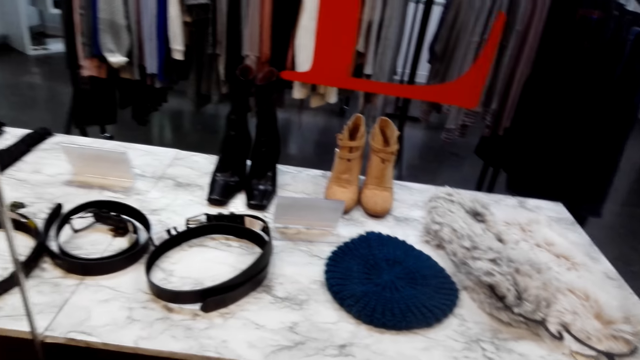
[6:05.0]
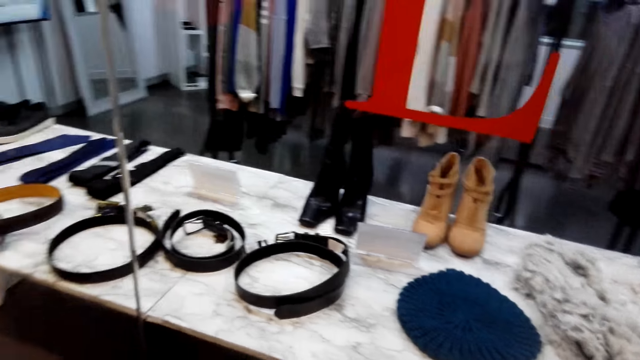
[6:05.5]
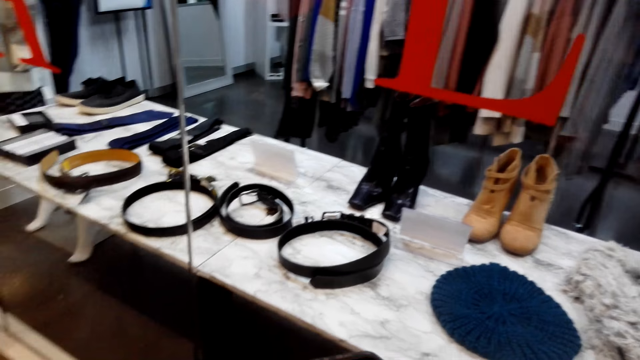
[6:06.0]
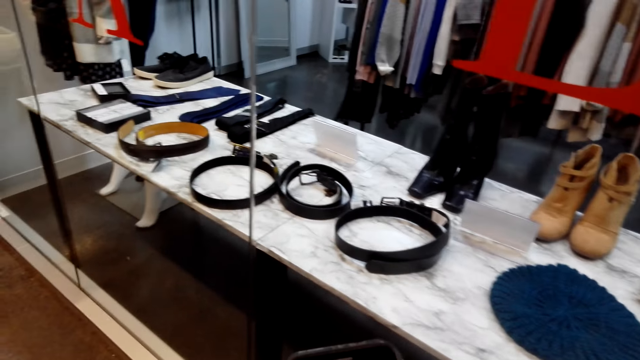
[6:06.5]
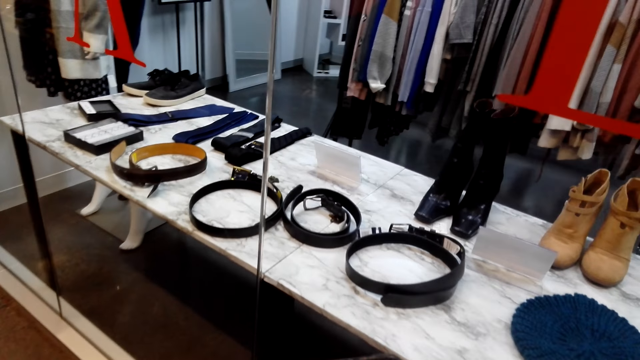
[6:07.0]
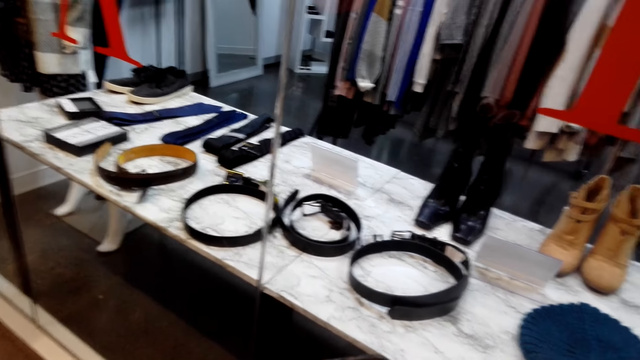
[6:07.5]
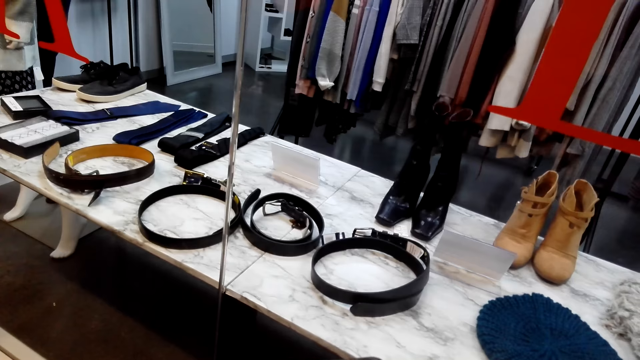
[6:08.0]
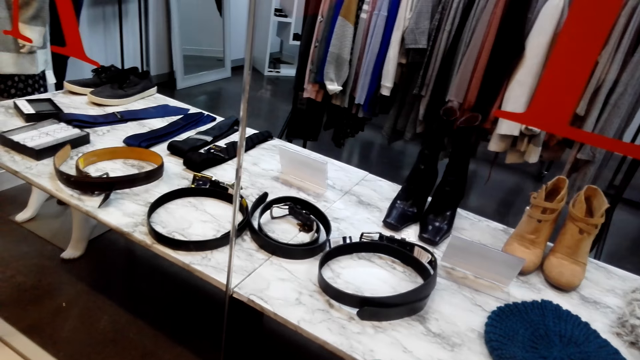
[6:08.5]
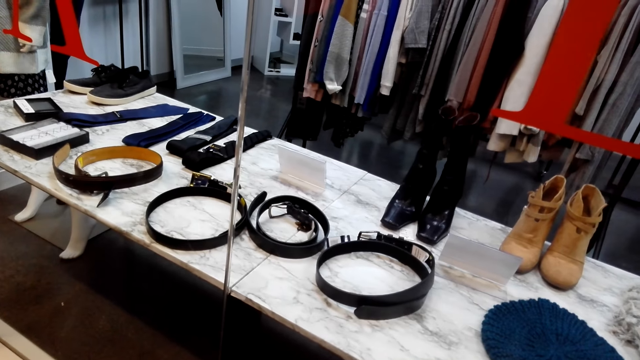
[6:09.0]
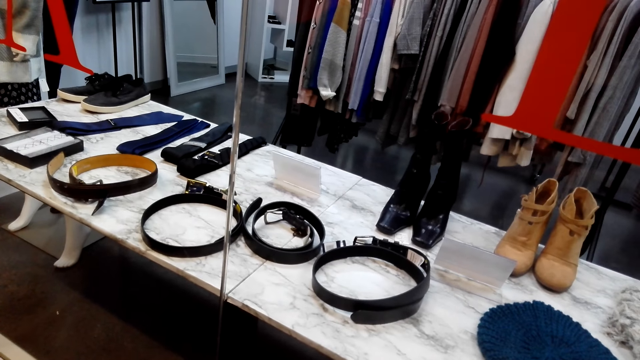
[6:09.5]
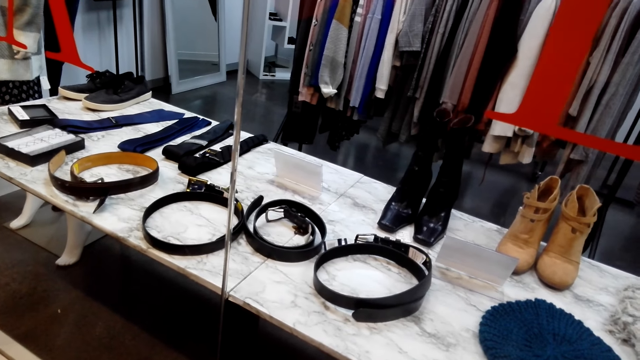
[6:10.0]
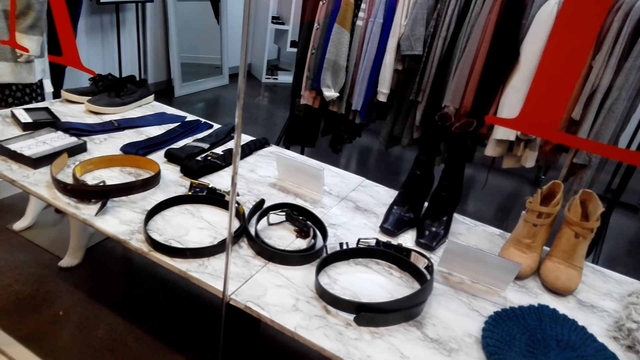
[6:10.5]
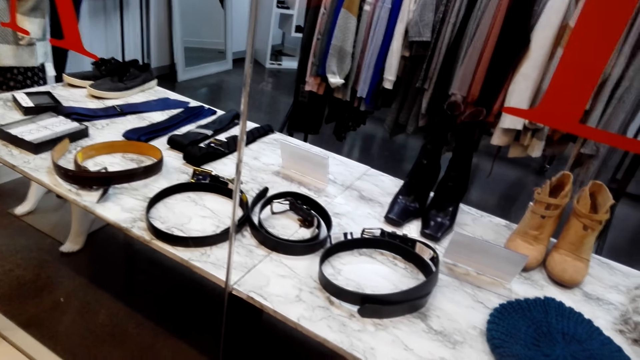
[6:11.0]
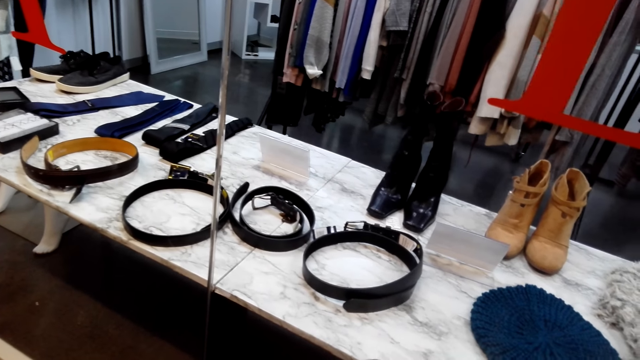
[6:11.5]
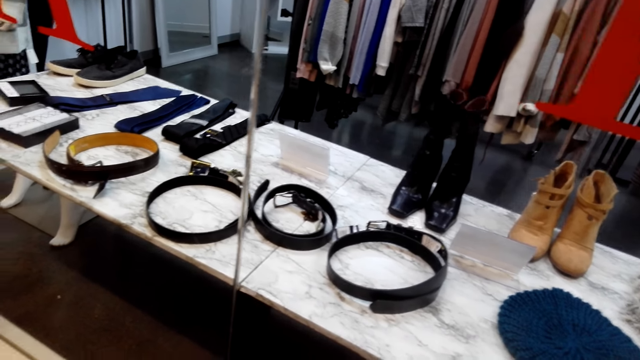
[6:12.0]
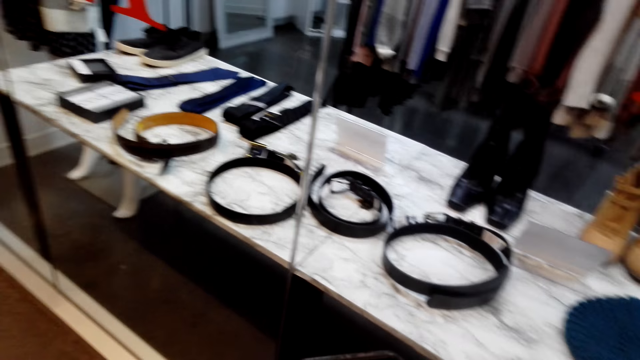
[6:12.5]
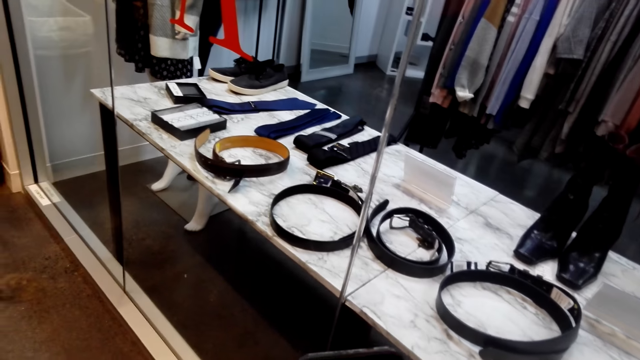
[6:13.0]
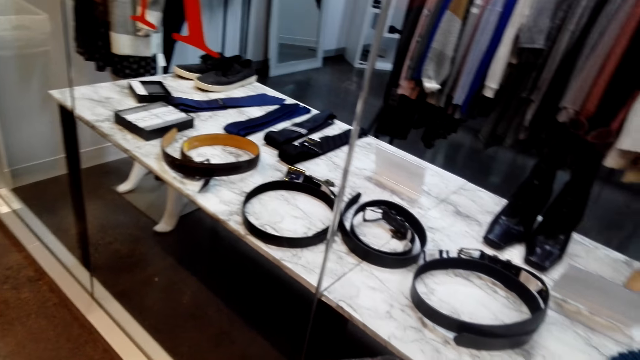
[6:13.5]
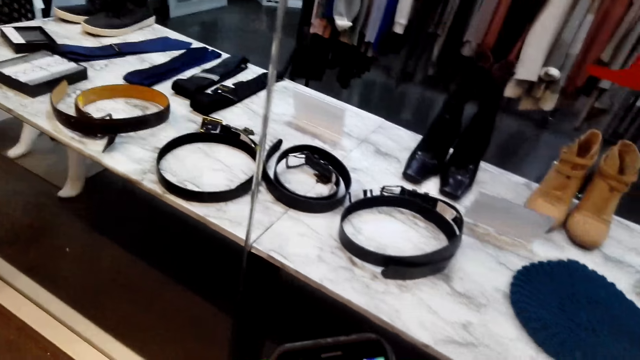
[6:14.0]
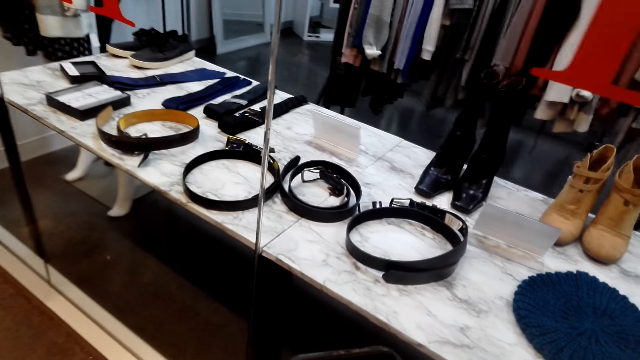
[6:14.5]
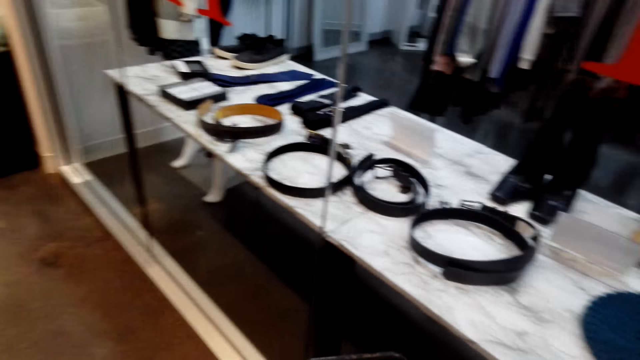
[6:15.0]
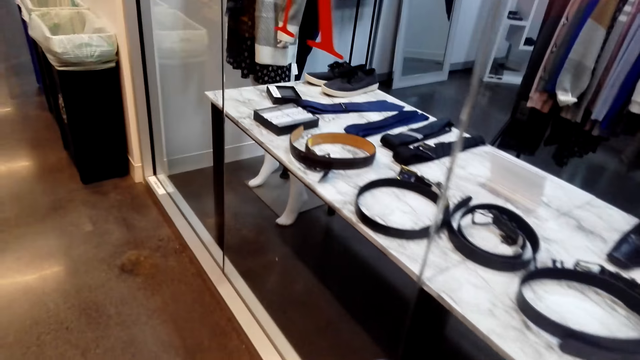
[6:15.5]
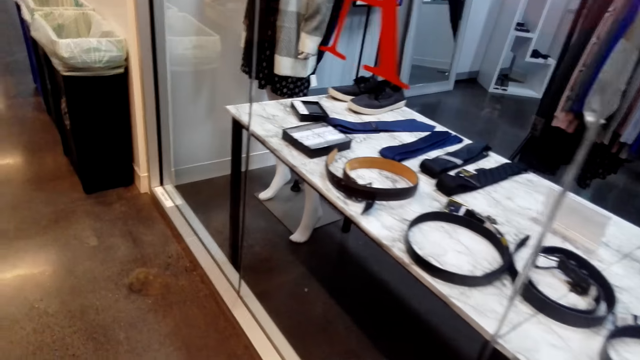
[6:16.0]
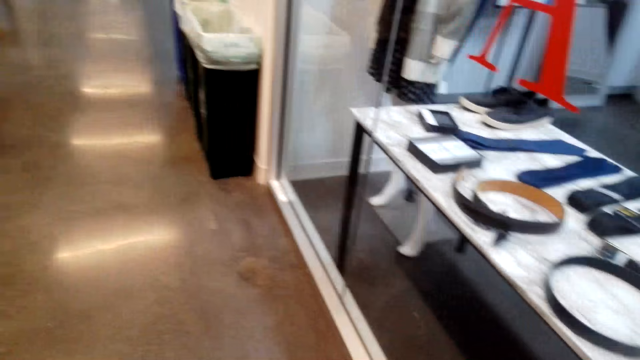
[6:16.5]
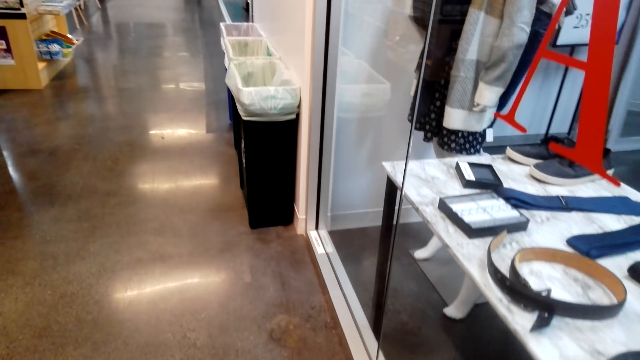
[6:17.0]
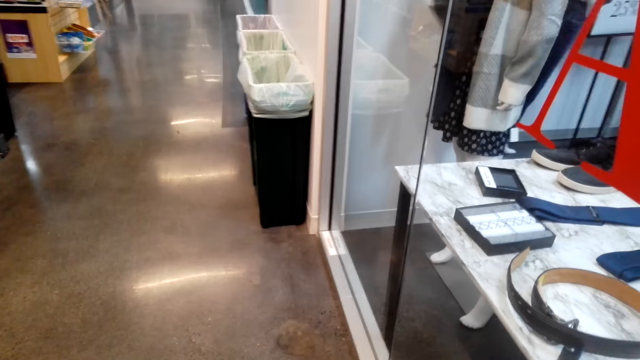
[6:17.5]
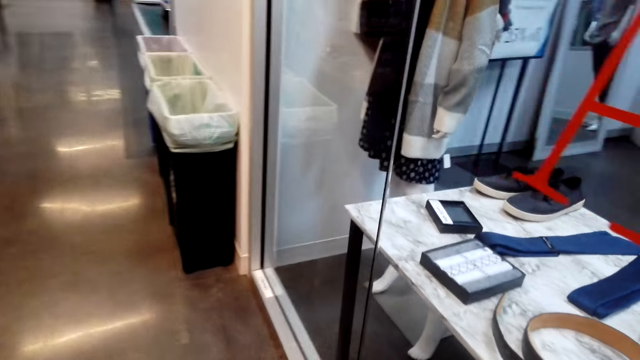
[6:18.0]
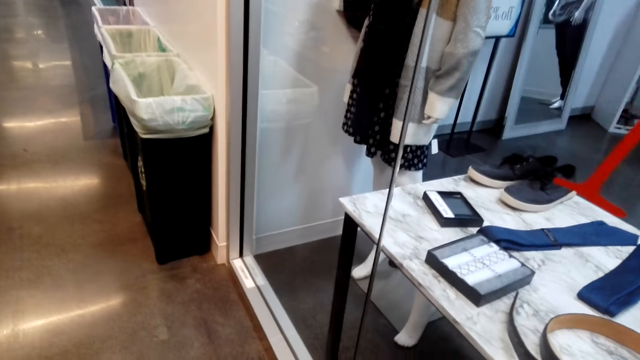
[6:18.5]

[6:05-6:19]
The camera wearer uses the phone.

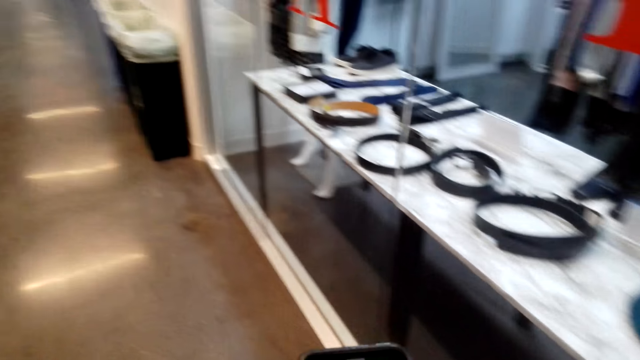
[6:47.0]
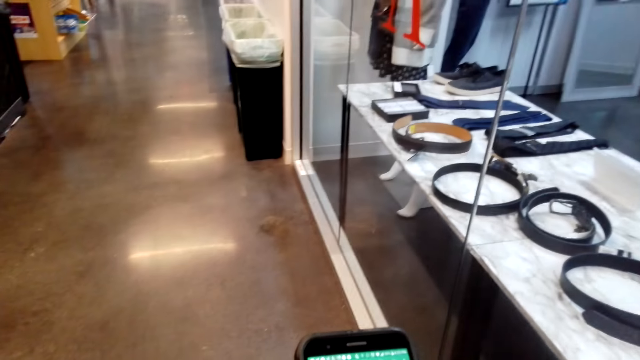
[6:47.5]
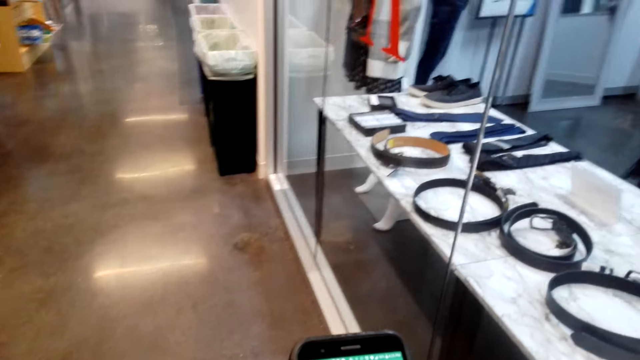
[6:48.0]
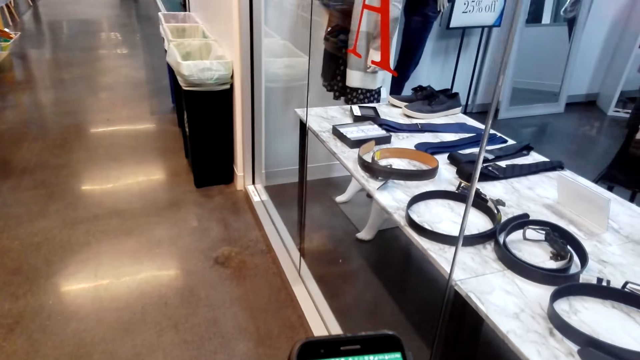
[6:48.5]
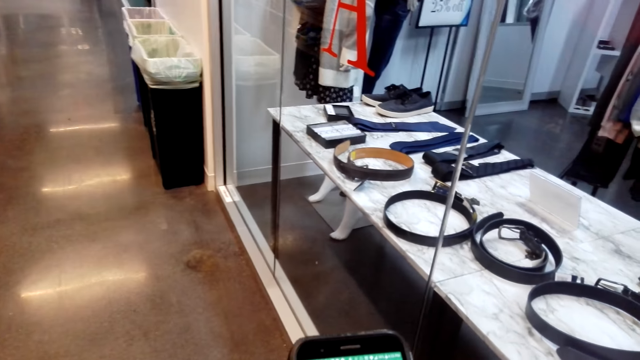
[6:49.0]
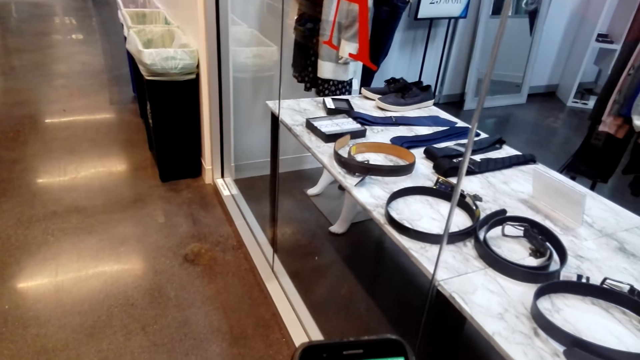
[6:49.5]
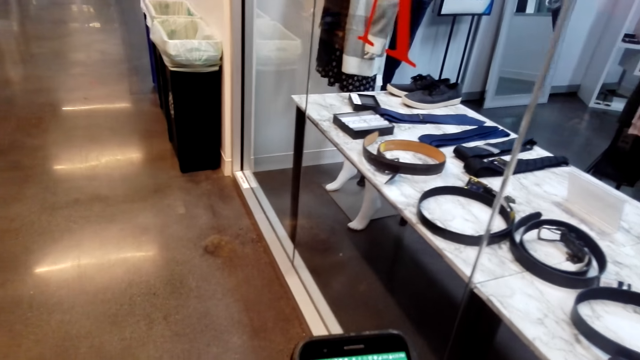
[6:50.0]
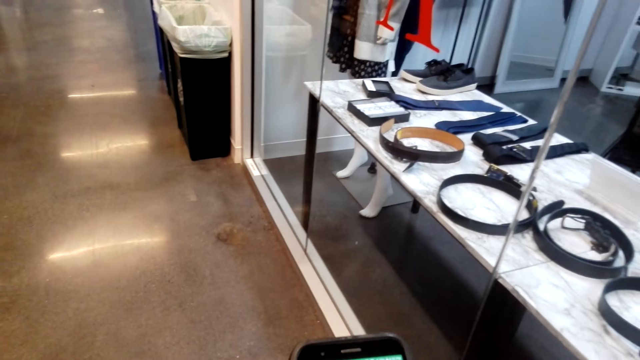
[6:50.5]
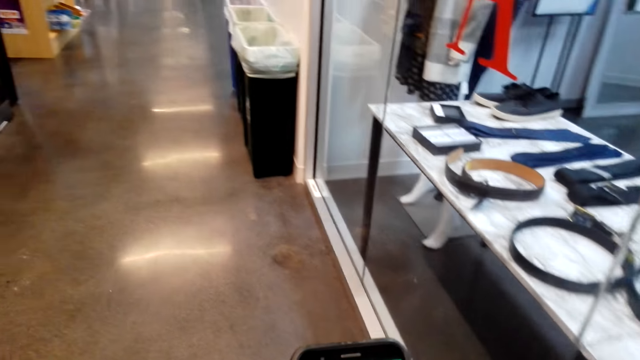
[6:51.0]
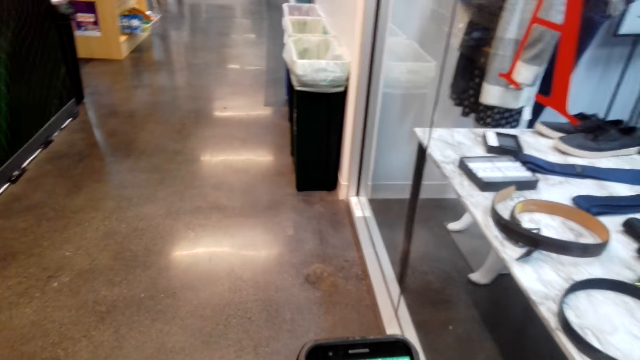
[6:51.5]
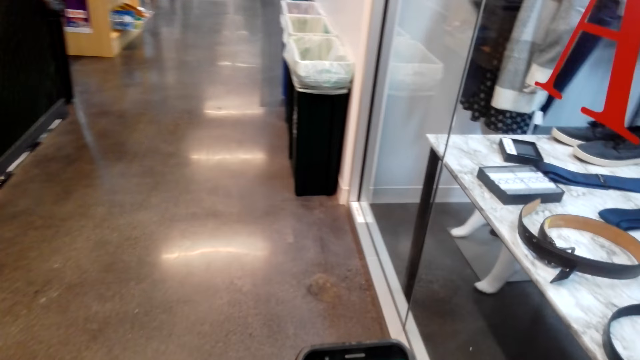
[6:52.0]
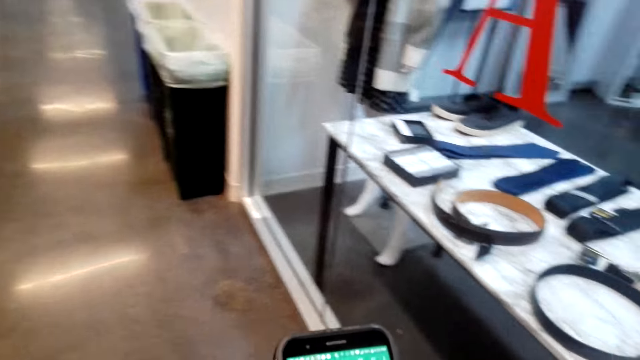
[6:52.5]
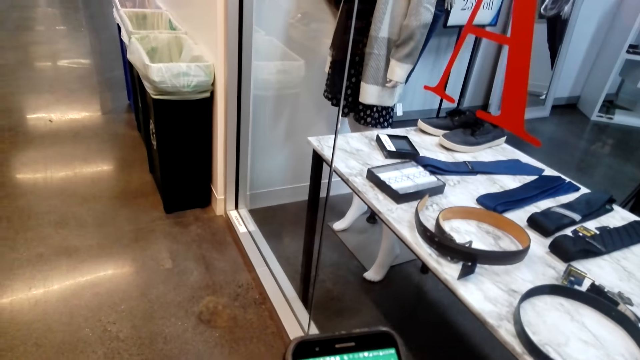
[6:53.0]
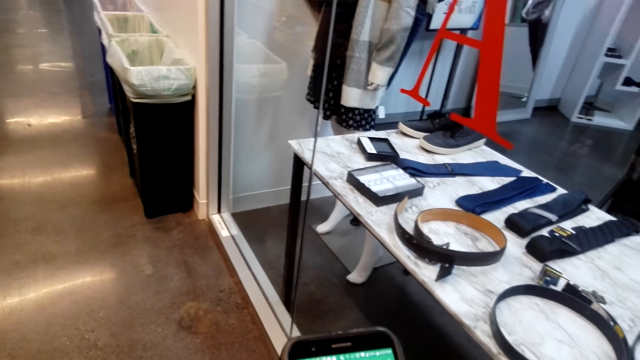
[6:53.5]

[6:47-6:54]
The camera wearer uses her phone.
